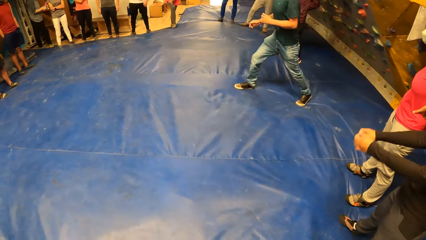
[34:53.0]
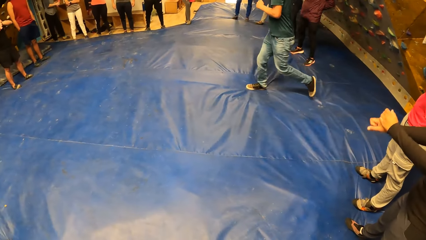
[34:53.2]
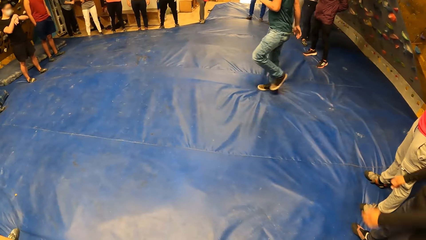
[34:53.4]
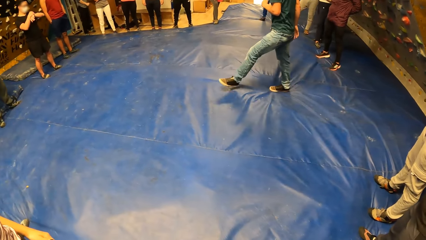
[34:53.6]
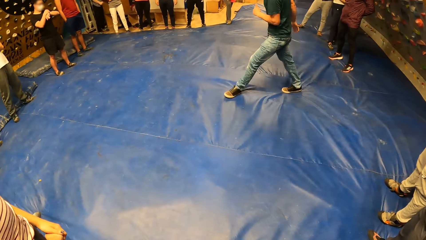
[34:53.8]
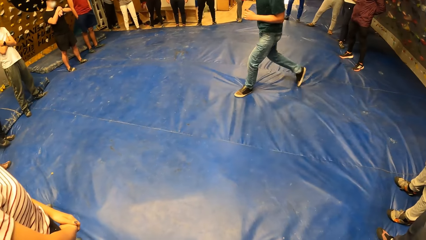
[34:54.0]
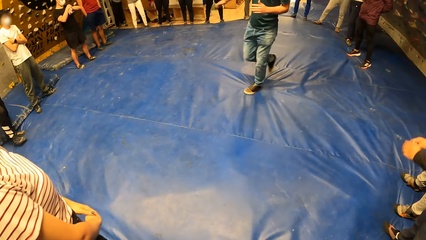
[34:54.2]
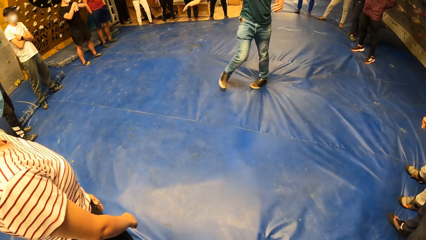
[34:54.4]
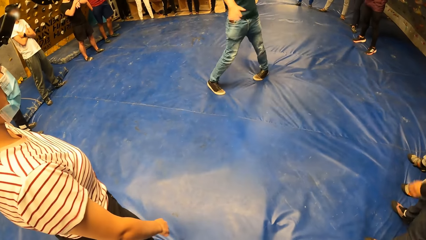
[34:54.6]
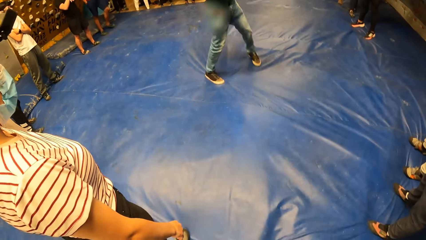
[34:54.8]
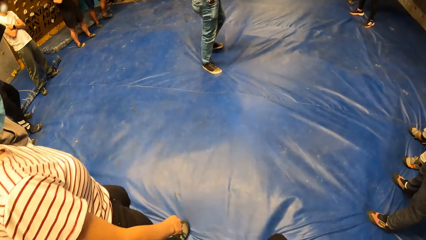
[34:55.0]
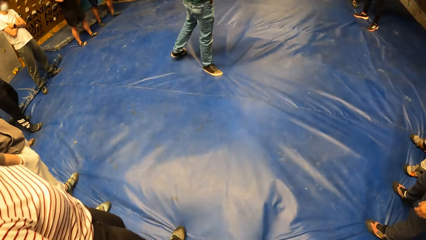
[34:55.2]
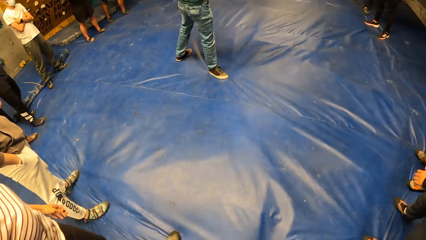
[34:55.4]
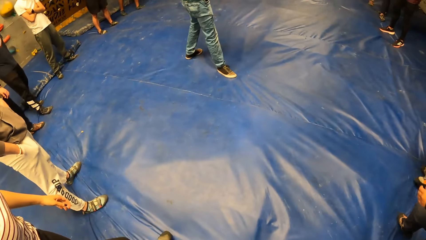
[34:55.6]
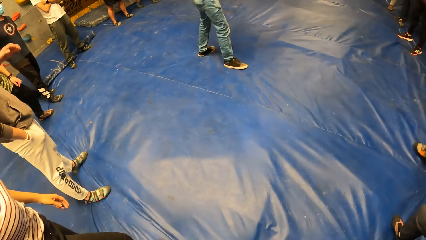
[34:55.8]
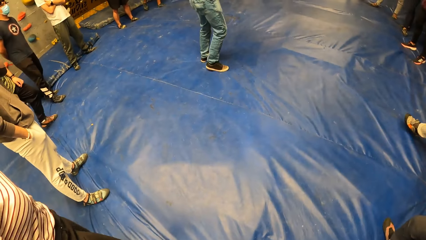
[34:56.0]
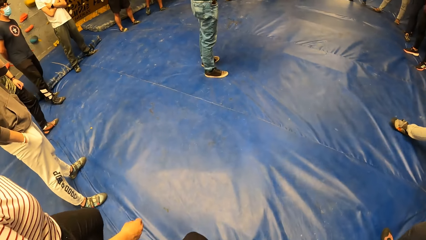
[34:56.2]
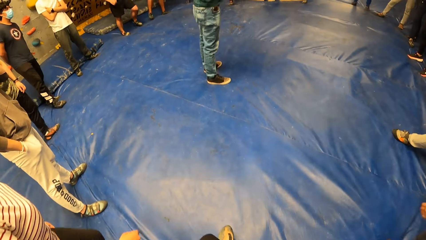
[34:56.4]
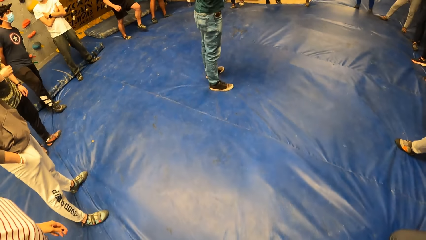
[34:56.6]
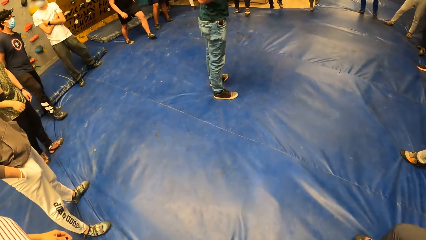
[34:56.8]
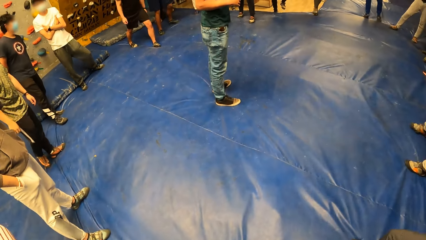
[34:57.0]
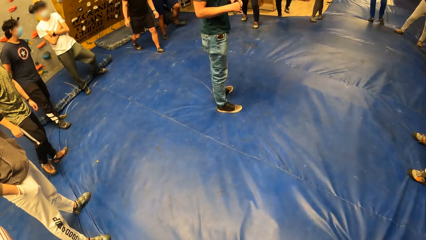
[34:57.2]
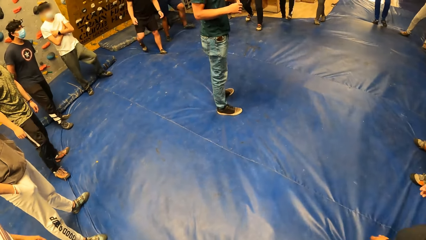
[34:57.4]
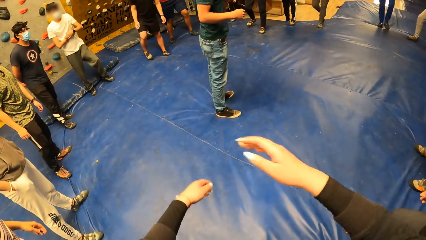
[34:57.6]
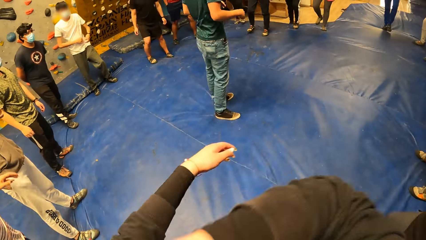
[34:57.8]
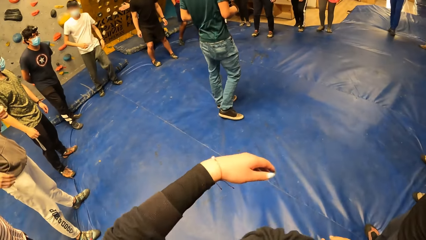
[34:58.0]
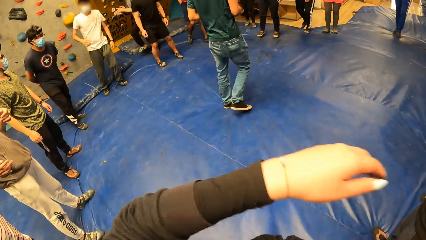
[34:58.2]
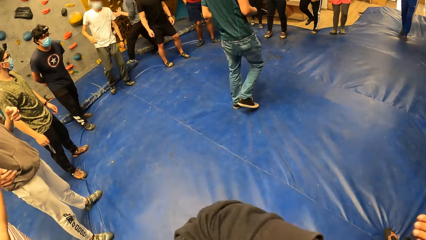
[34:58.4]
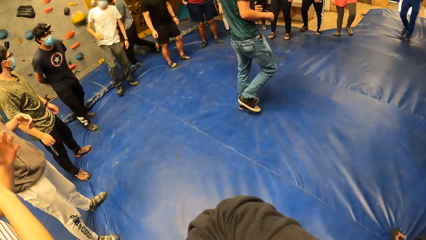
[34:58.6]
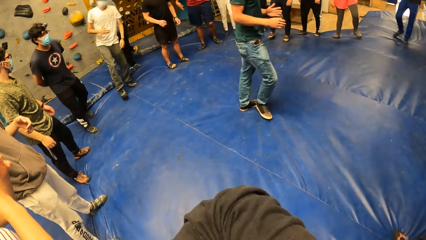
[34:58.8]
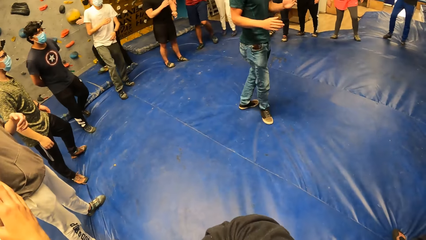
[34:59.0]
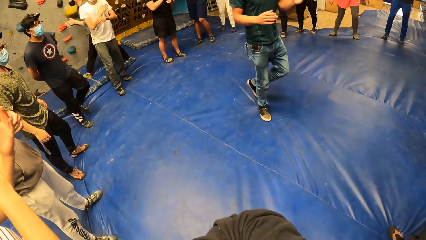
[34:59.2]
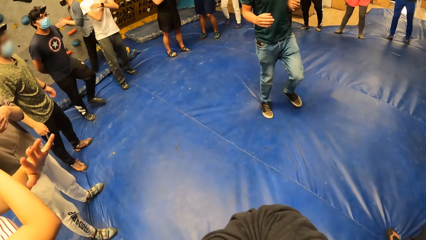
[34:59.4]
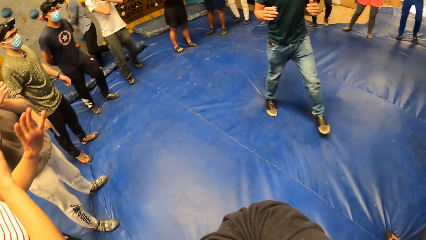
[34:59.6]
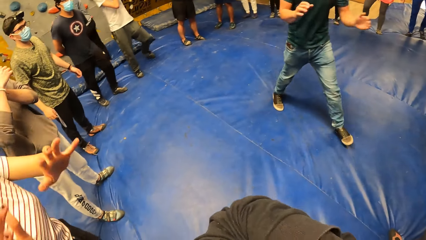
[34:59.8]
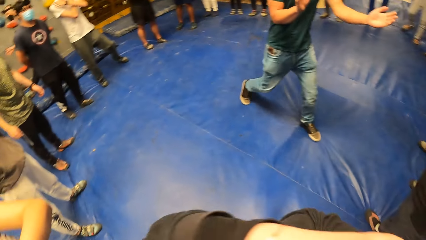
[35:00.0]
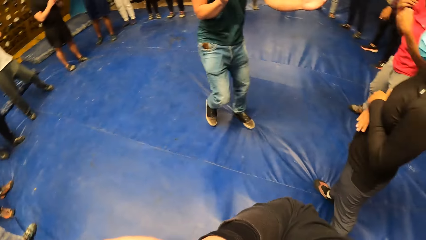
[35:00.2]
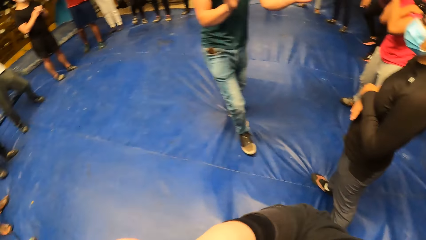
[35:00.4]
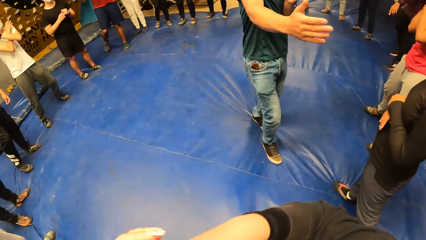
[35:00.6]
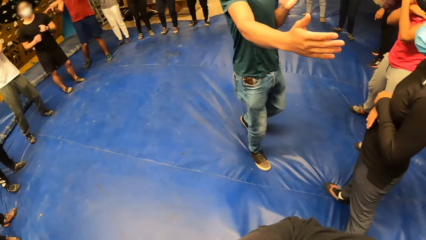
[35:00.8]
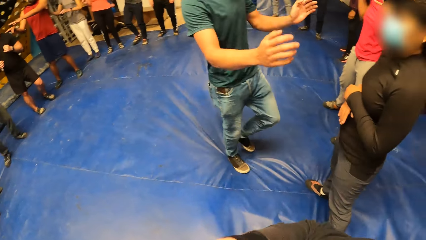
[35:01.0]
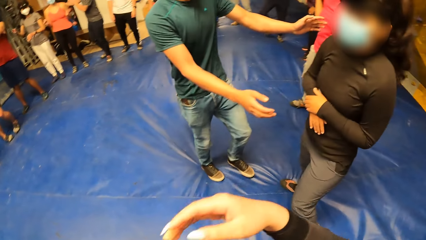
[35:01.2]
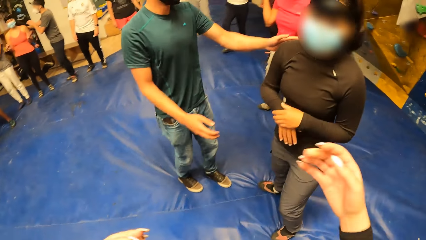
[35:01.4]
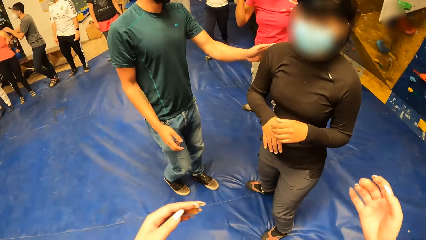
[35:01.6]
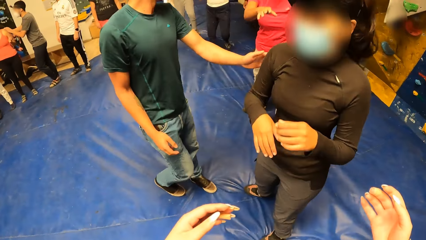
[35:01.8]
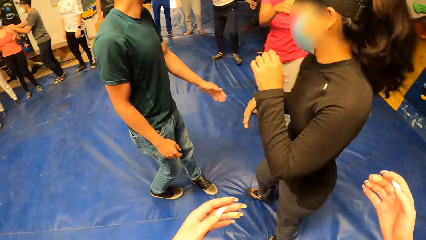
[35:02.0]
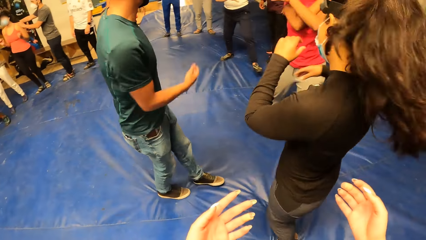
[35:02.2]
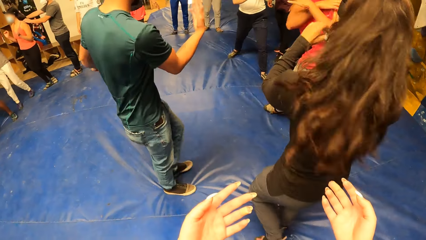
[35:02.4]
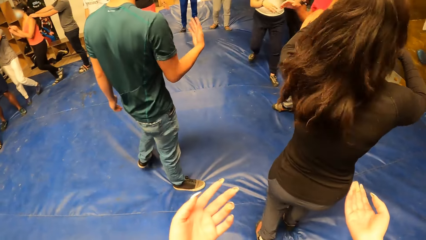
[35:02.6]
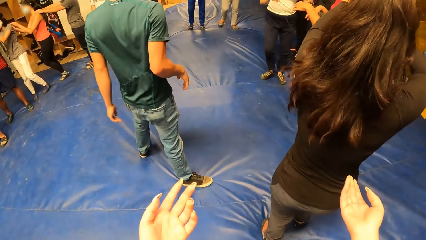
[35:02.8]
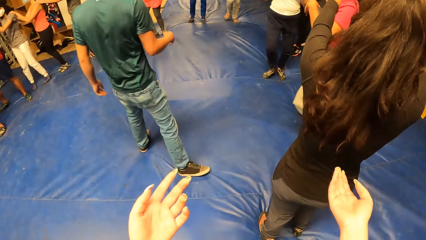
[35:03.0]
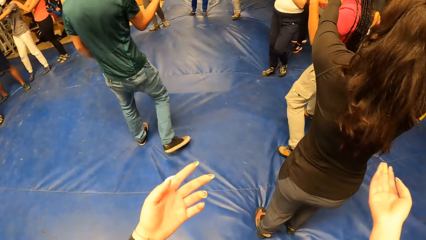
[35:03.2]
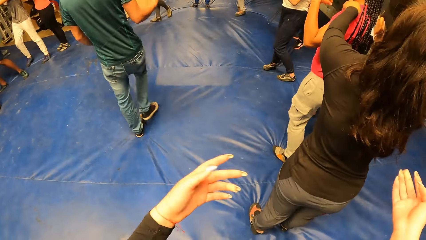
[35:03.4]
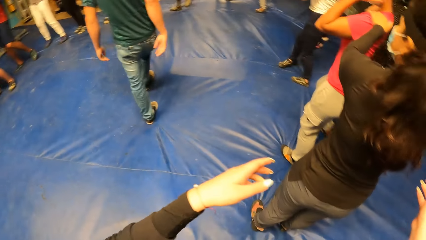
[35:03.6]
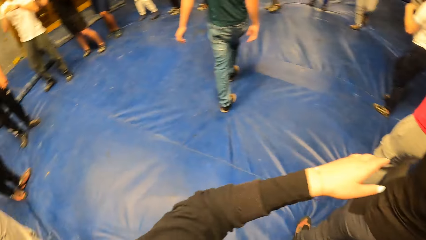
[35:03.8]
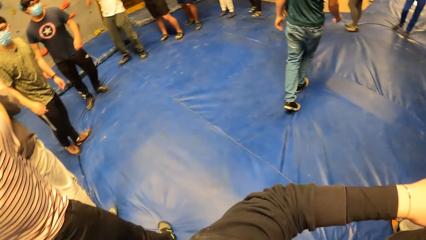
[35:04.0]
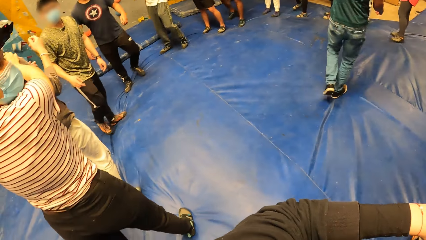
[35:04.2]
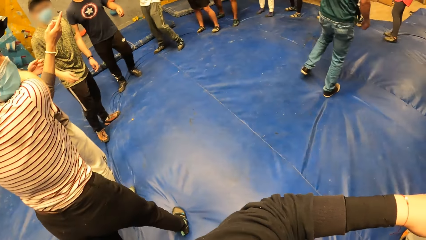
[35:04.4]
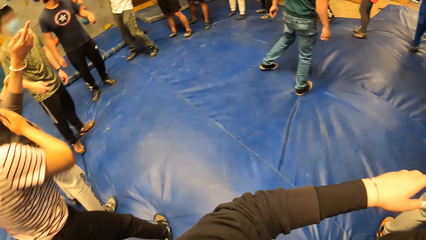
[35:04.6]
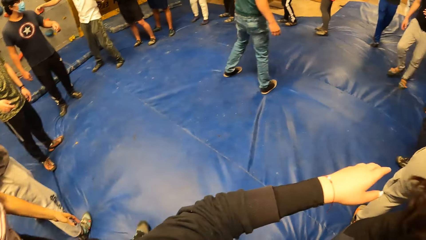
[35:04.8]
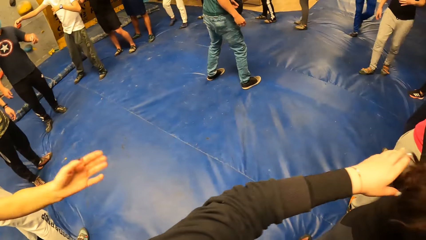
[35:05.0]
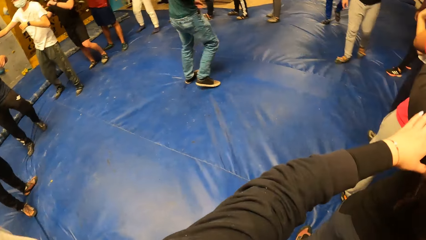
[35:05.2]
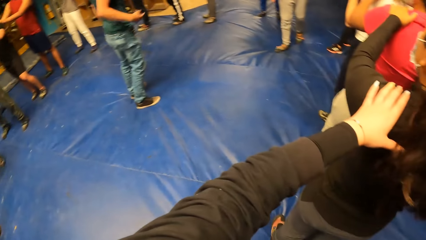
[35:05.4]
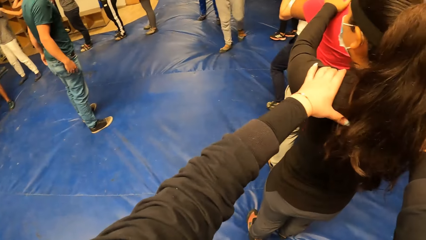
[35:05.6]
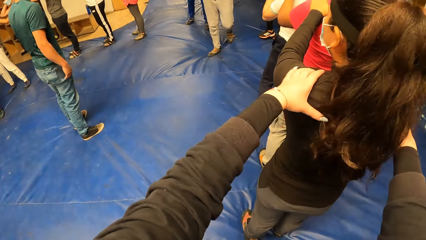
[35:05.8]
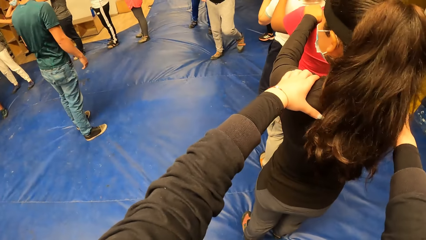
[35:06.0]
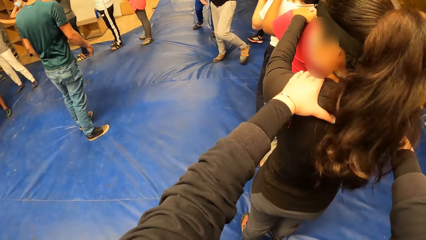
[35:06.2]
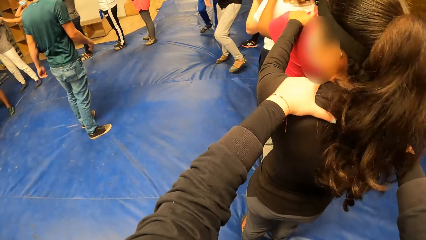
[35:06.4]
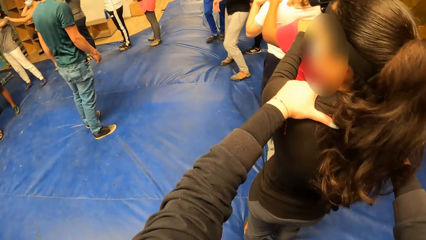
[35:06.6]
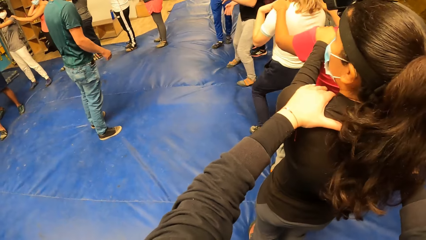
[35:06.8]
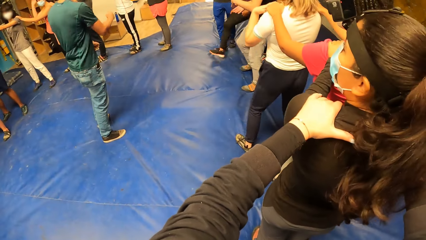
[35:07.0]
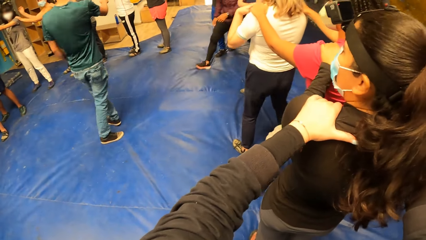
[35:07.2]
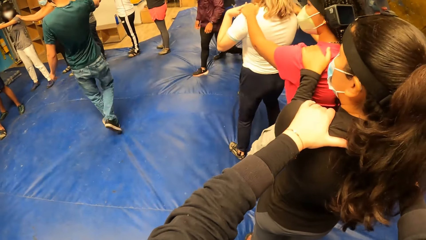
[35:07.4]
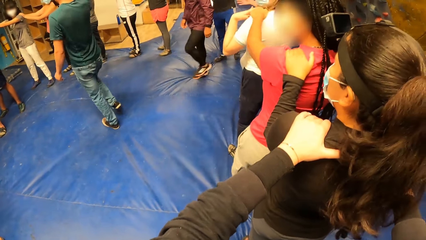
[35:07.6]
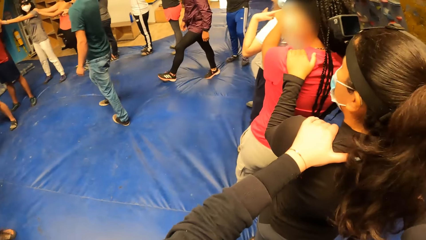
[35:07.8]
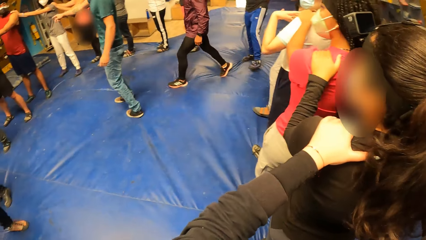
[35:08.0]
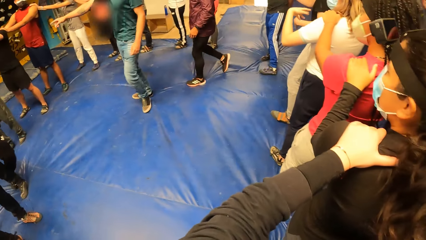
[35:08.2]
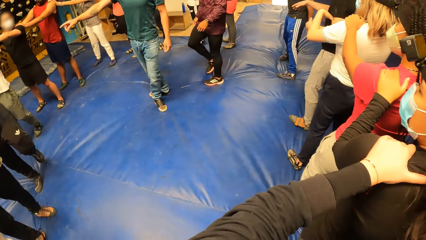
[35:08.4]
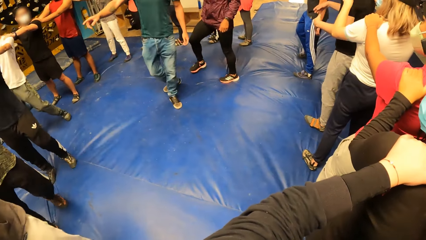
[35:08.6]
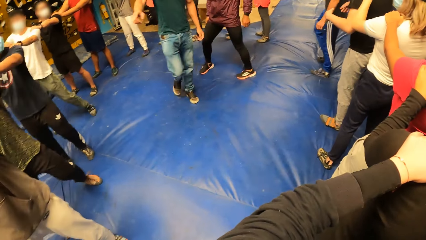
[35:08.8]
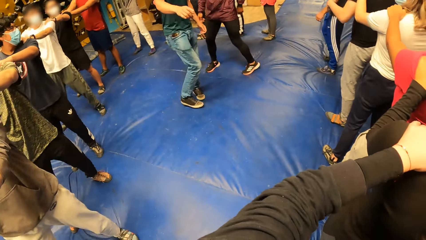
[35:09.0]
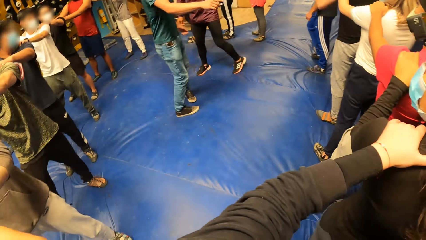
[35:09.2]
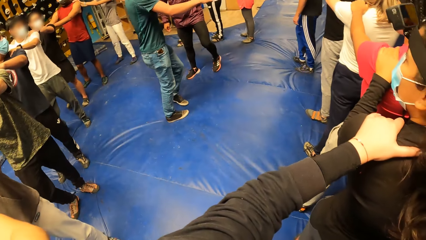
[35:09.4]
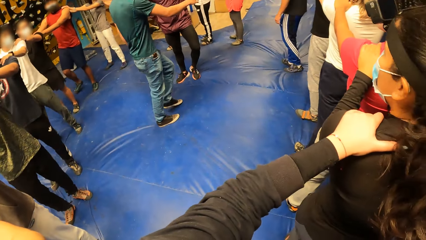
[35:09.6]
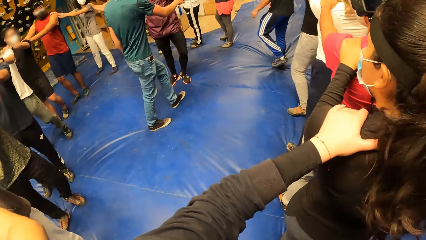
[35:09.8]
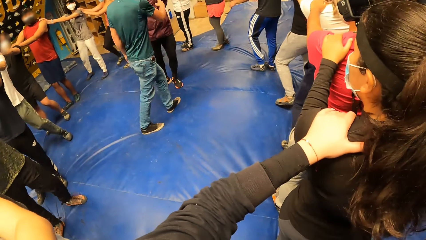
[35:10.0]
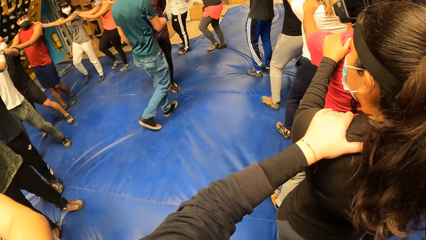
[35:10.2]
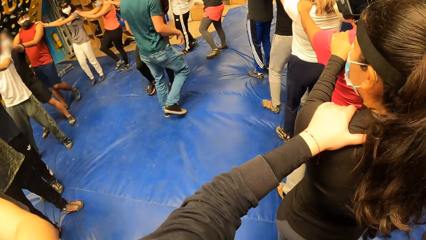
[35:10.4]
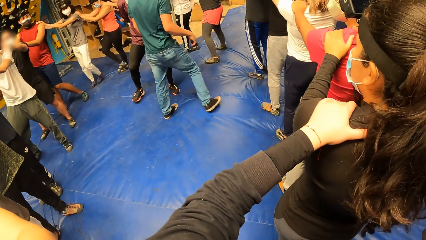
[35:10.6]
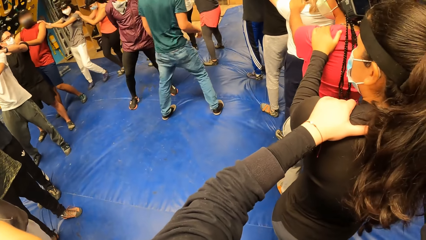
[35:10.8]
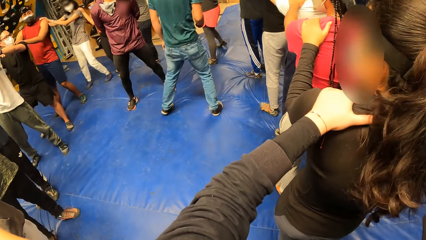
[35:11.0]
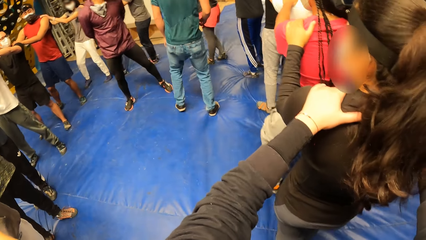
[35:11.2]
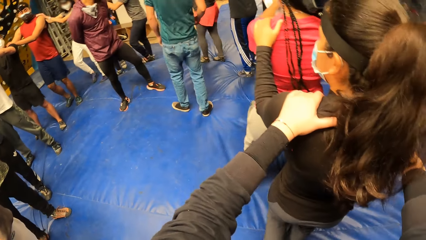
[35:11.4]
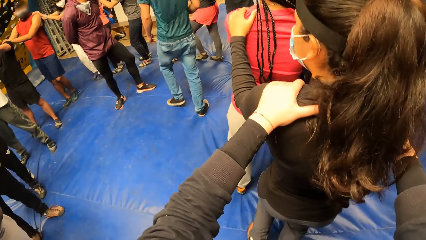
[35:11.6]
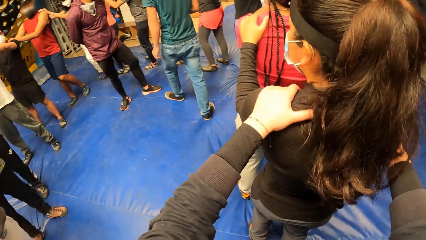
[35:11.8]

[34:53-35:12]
A person steps in the middle. The camera wearer exercises both arms. A woman exercises both hands. The person speaks to another person. Another woman turns towards the camera wearer. The camera wearer stretches both hands towards the second woman. The second woman stretches her hand towards a third woman. The camera wearer places both hands on the second woman's shoulders. The first woman places both hands on a man's shoulders and places both hands on the camera wearer's shoulders. The second woman places both hands on the third woman's shoulders. The camera wearer holds the other person.
